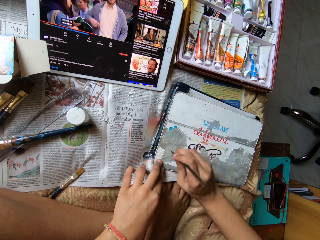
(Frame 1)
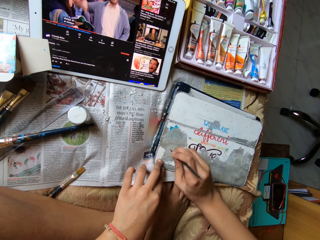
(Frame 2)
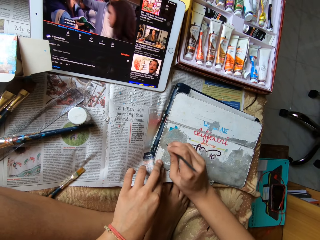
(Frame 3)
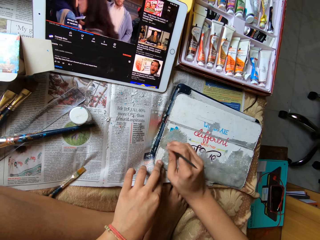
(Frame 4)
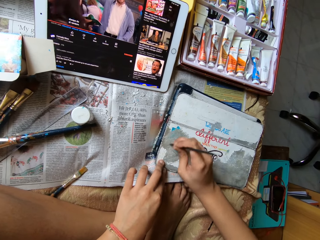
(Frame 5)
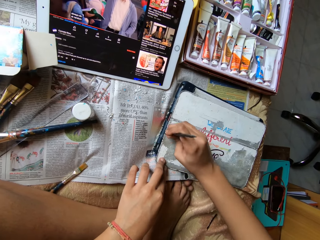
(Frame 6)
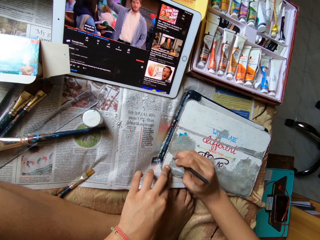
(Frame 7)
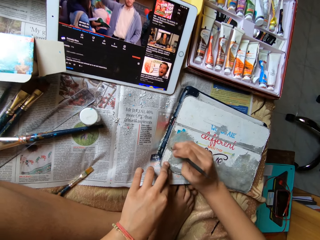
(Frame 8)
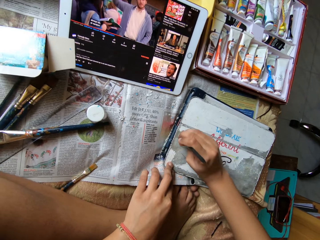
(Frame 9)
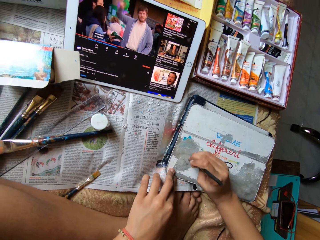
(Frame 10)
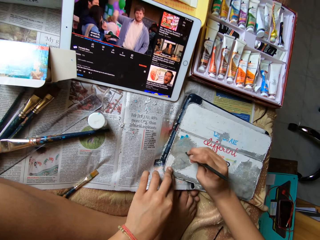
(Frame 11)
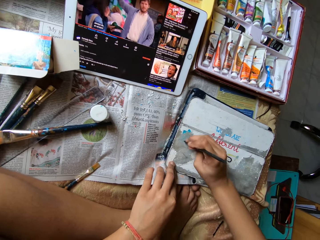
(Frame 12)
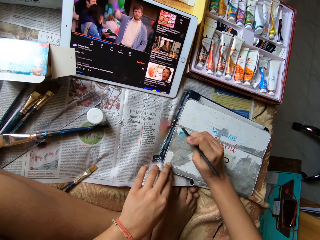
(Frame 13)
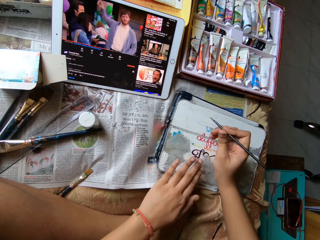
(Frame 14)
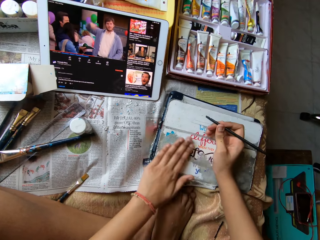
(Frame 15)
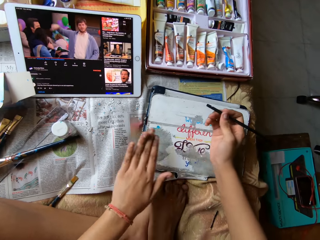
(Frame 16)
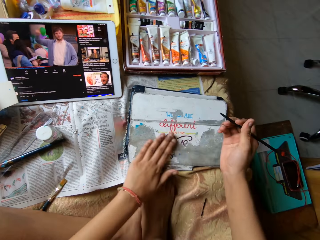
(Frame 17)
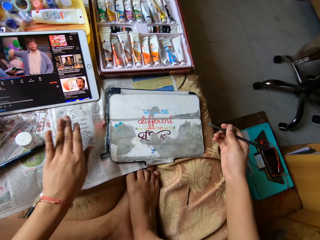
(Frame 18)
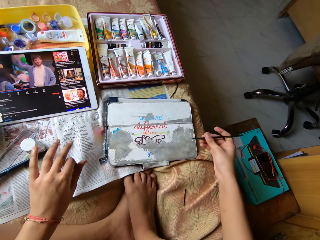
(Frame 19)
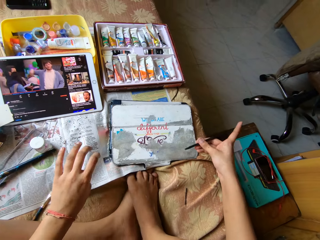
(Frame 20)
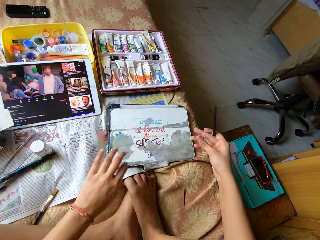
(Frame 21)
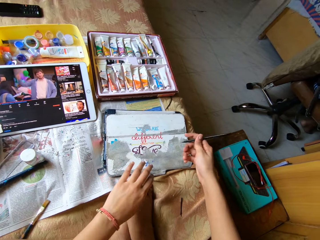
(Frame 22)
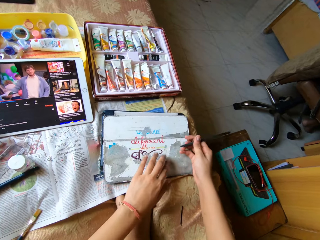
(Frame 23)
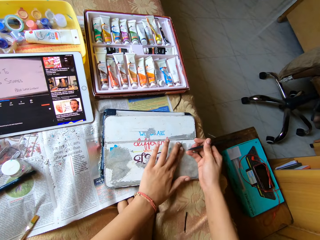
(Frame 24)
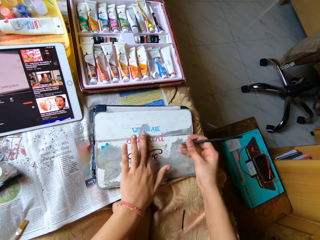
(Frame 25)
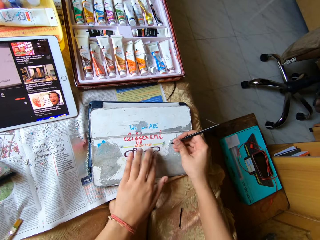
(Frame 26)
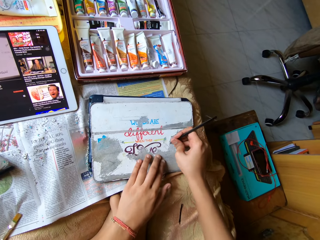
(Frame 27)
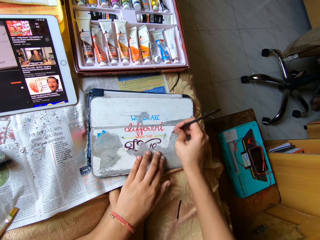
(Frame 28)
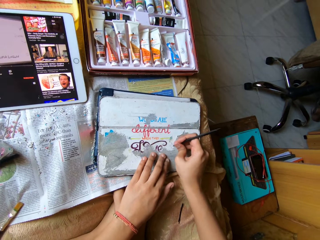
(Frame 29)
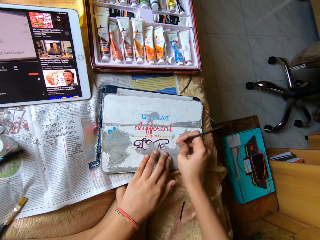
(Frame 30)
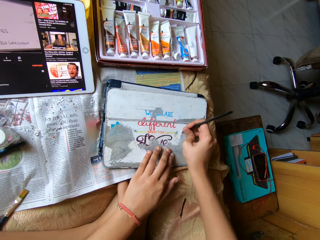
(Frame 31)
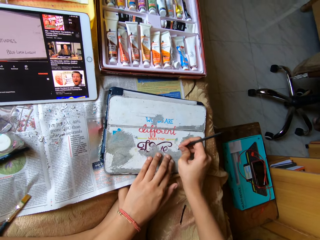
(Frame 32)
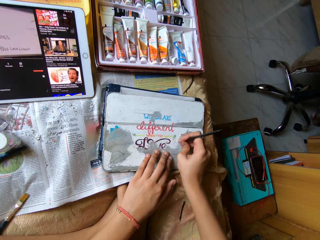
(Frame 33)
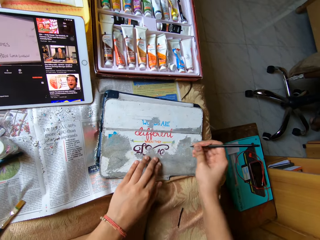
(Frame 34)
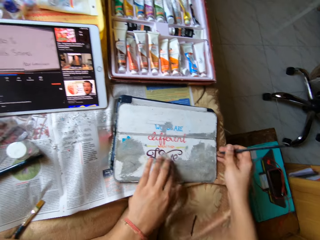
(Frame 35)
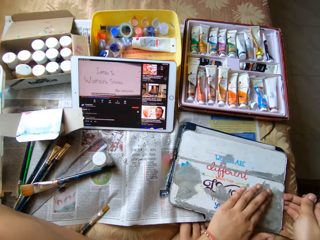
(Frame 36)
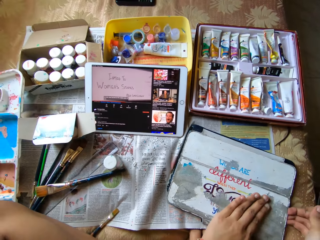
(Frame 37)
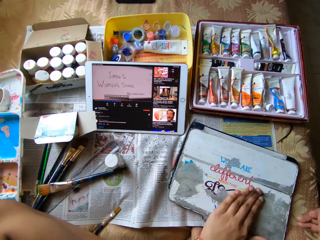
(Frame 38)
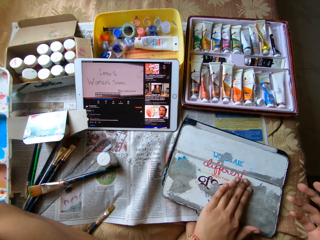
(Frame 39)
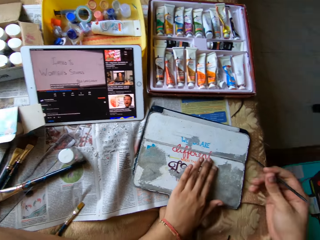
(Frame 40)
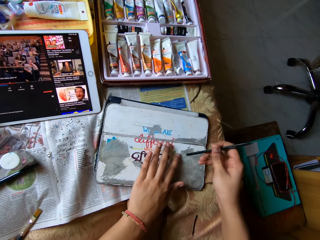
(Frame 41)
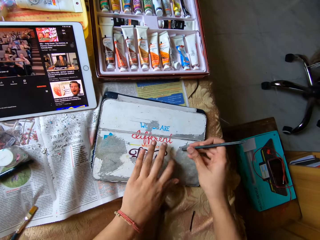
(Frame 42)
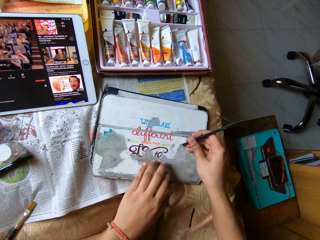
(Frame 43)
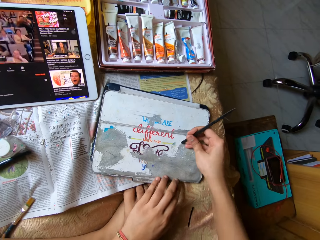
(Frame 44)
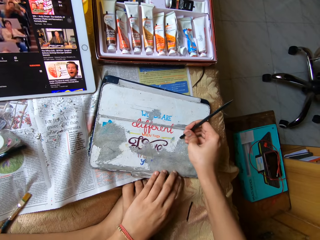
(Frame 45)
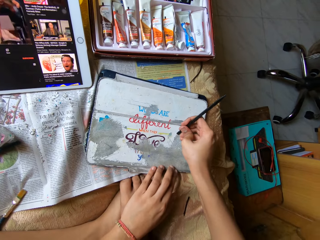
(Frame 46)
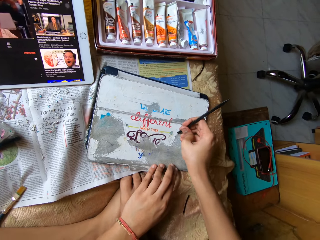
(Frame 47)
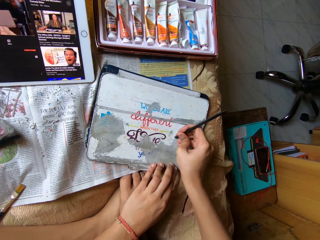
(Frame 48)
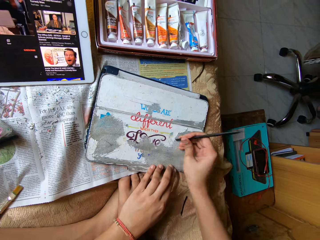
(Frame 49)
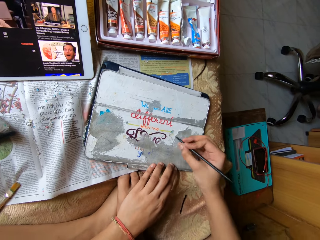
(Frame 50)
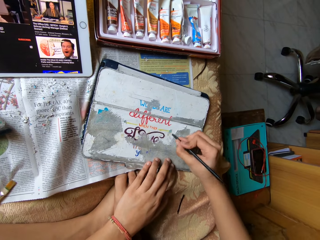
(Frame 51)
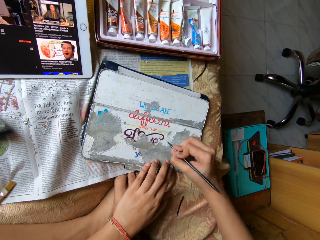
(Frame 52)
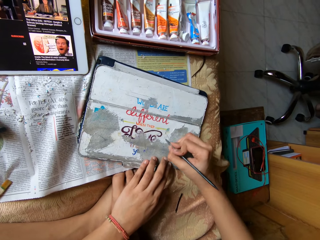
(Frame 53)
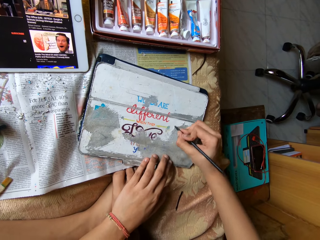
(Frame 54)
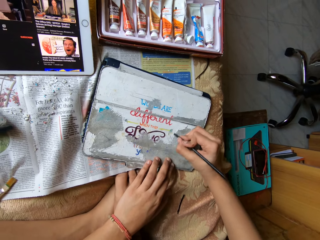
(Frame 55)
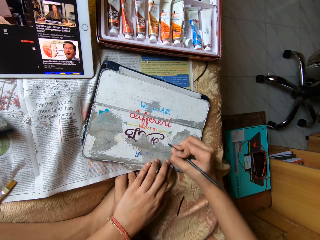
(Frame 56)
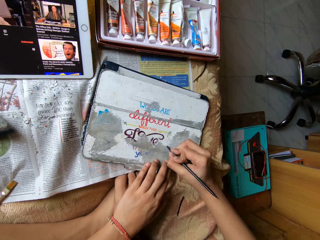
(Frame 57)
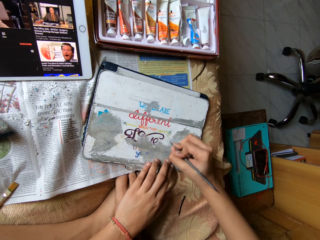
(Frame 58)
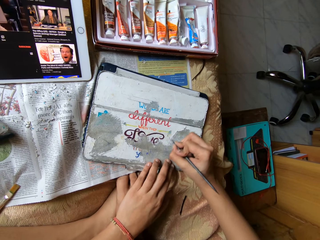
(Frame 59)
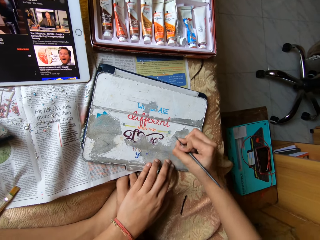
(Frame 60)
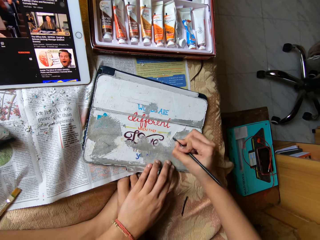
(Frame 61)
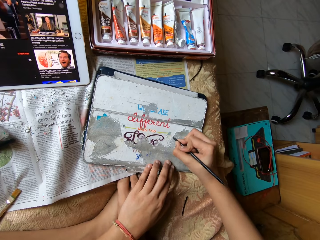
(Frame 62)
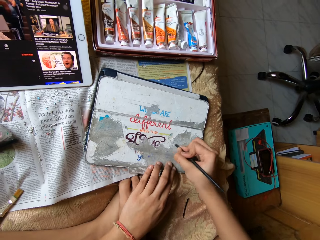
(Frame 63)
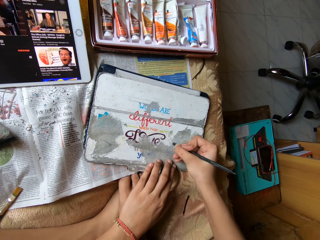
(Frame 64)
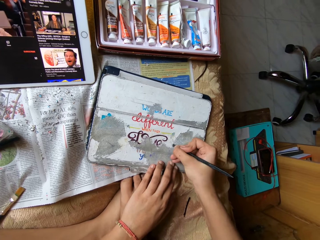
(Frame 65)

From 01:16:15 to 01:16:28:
The camera wearer scrubs the iPad cover with something. She wipes off paper residue from the tablet case cover with her left hand. She scrapes paper residue off the tablet case cover with the modelling tool in her right hand. She moves the iPad on the table. She scrubs the iPad cover with something.

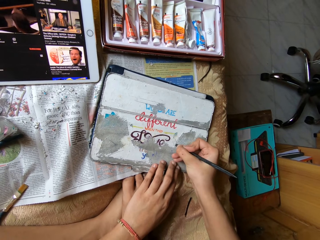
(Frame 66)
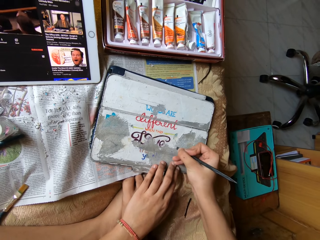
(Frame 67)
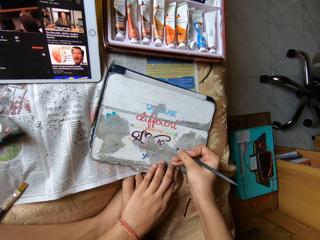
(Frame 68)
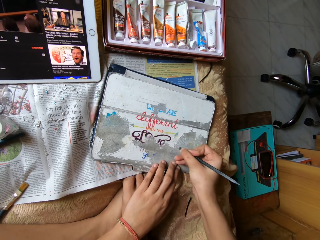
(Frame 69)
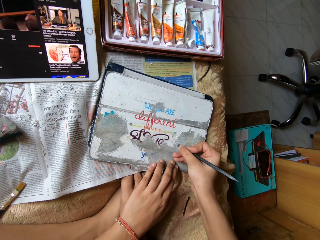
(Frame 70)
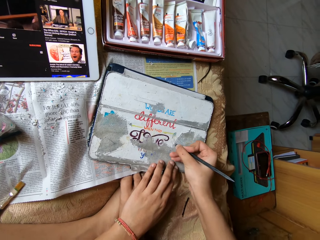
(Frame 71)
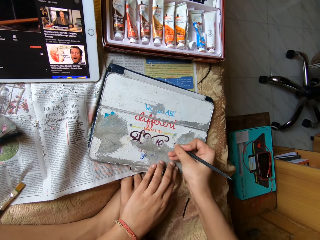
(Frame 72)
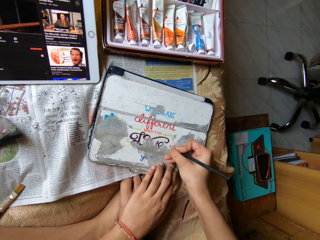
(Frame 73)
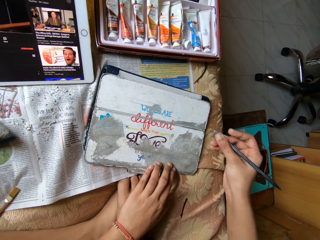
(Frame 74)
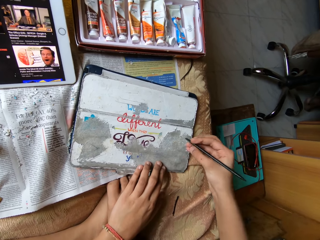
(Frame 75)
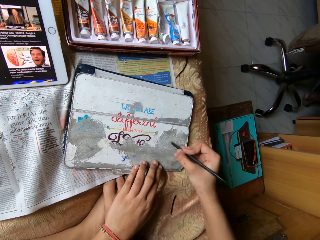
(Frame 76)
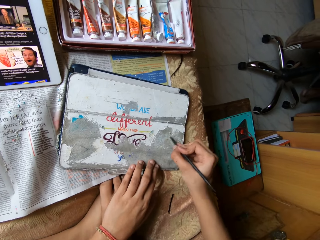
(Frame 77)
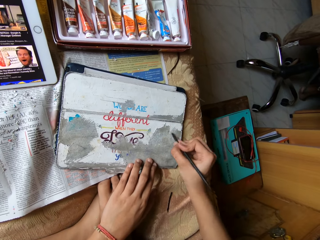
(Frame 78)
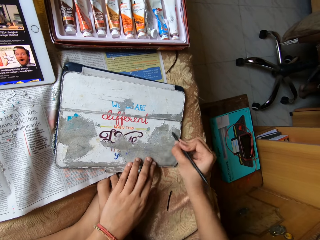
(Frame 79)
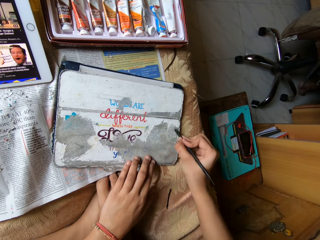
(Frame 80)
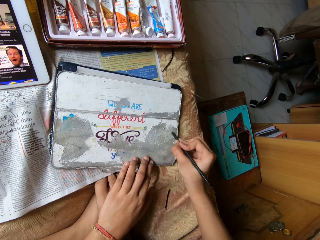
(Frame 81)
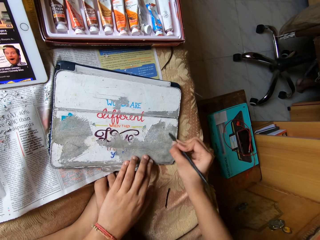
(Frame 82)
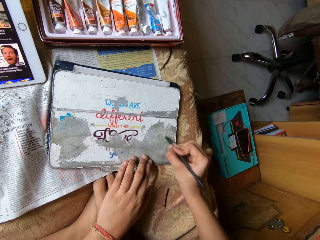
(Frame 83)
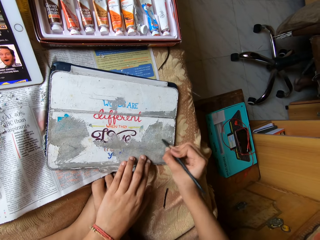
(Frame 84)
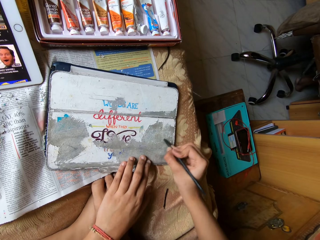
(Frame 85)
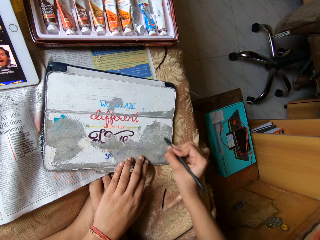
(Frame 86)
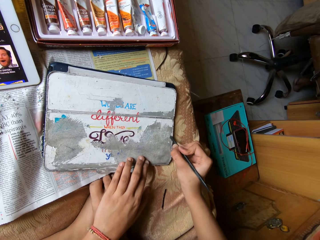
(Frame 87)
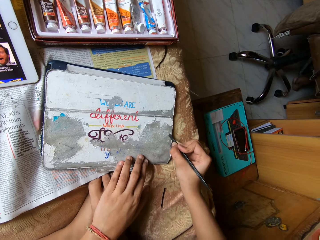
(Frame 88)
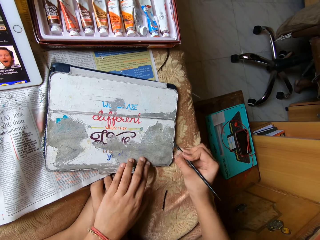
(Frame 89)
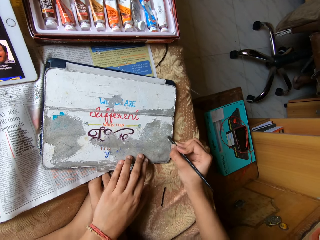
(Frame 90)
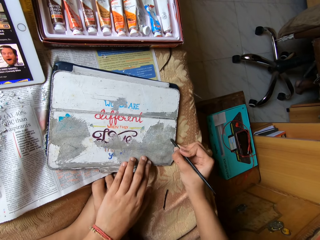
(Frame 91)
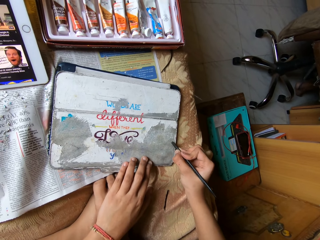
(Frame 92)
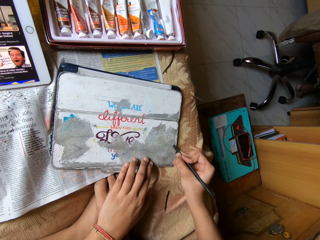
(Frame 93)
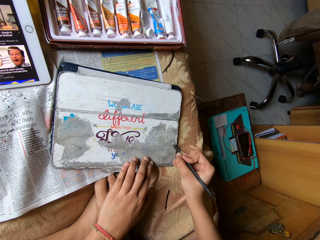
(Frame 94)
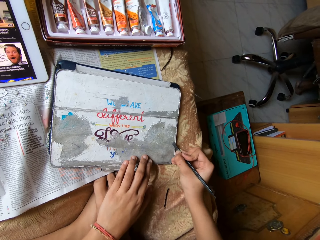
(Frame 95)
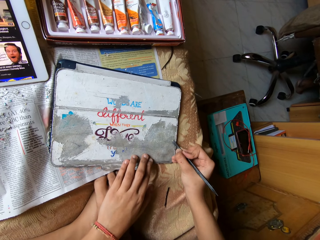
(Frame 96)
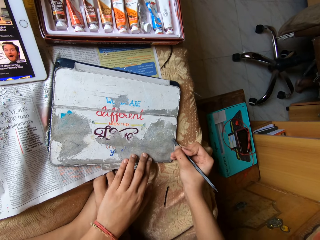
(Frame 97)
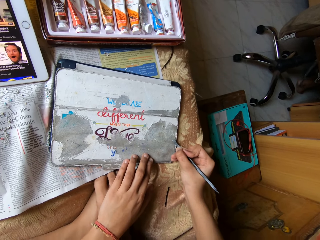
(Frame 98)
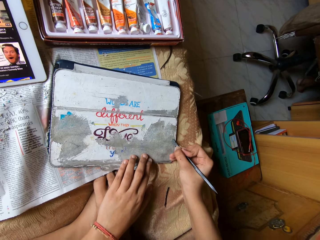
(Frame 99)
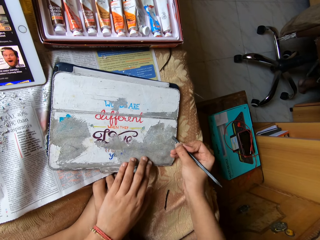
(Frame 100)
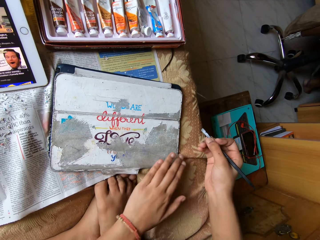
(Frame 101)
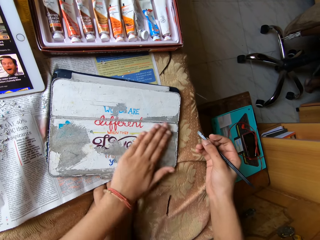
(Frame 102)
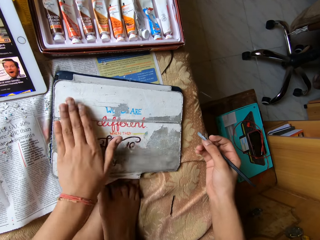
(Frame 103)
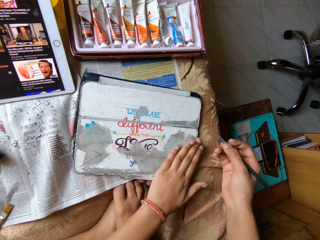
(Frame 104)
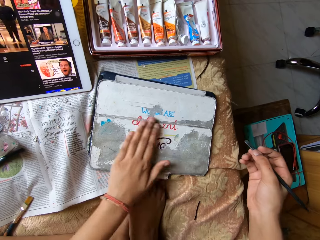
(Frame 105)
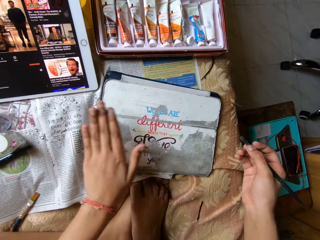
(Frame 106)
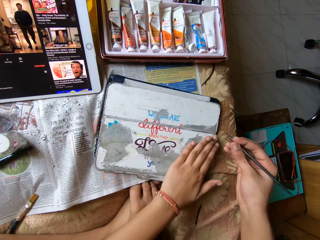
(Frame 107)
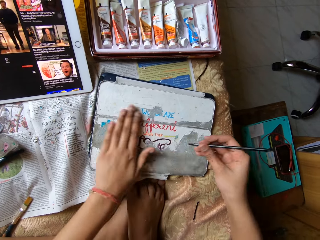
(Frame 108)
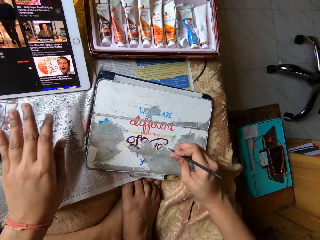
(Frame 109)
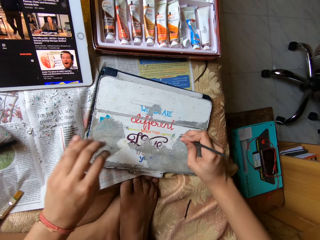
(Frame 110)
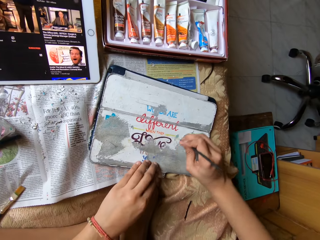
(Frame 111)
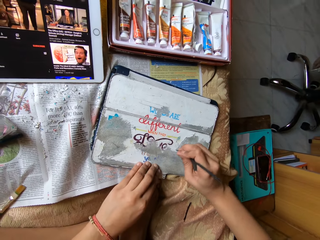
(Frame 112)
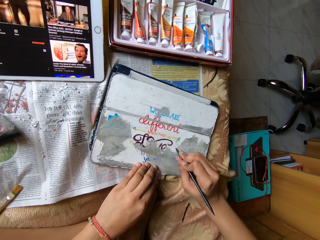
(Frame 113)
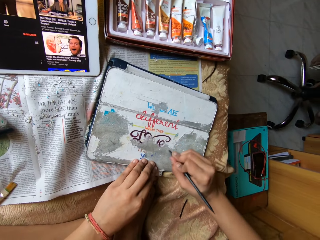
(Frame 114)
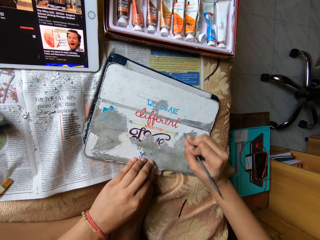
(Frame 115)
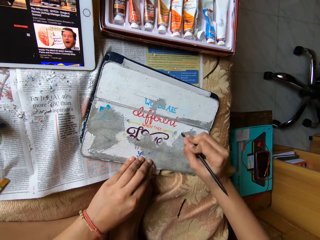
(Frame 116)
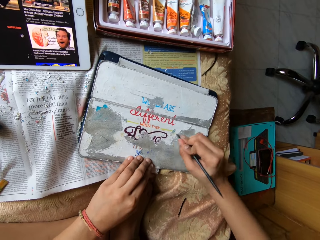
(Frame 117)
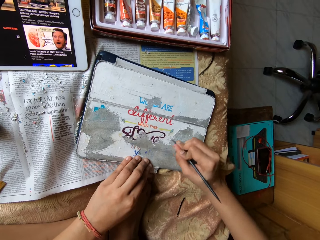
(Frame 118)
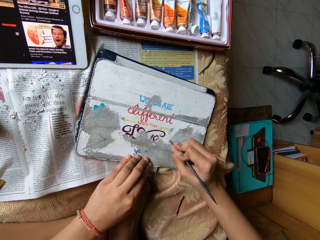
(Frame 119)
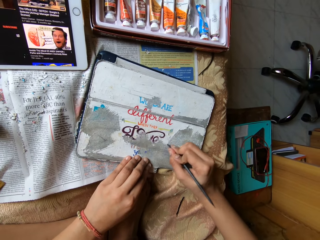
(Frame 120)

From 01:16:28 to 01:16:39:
The camera wearer wipes off paper residue from the tablet case cover with her left hand. She scrapes paper residue off the tablet case cover with the modelling tool in her right hand. She places her left hand on the tablet case cover.
